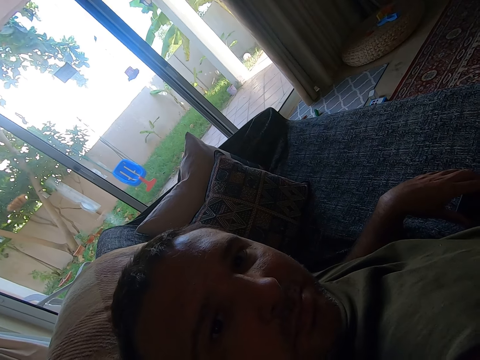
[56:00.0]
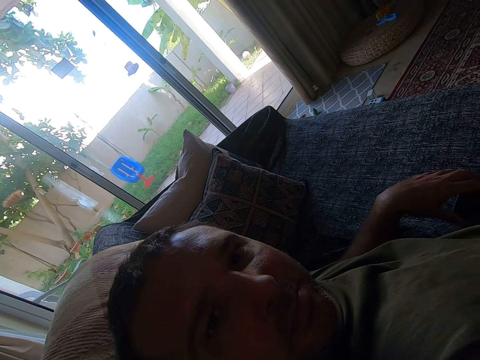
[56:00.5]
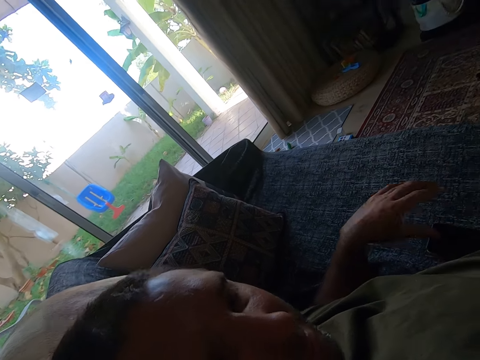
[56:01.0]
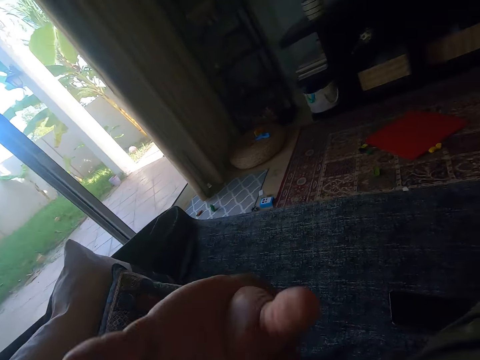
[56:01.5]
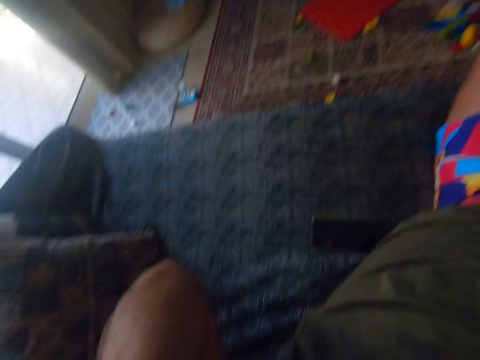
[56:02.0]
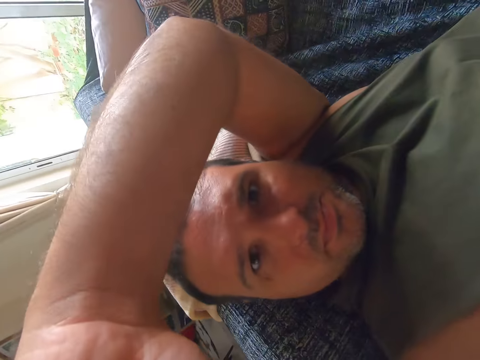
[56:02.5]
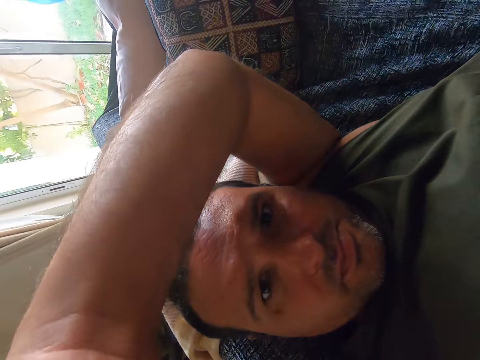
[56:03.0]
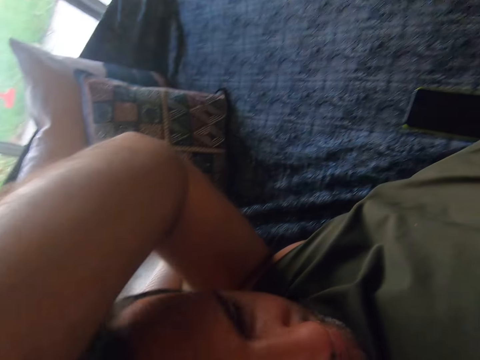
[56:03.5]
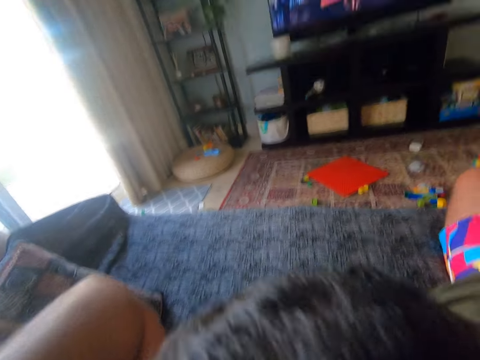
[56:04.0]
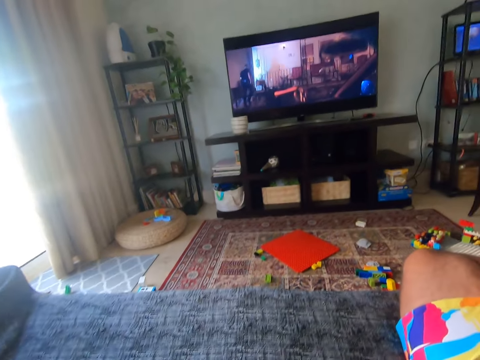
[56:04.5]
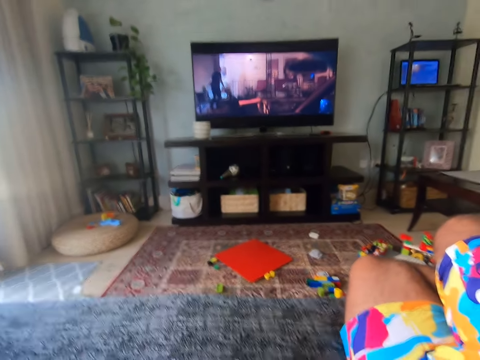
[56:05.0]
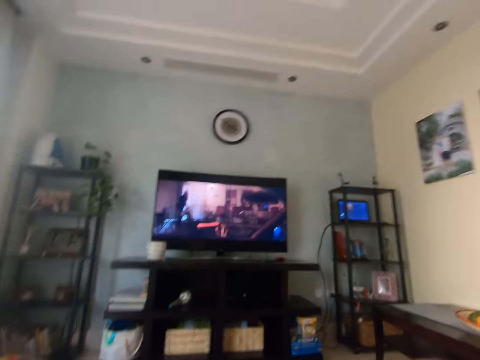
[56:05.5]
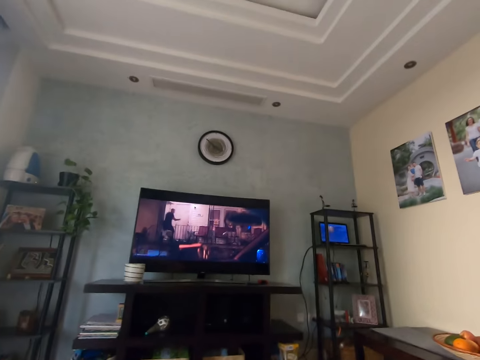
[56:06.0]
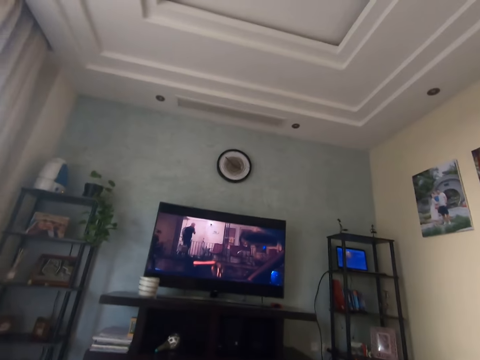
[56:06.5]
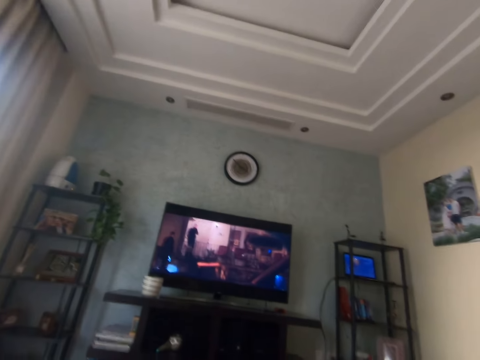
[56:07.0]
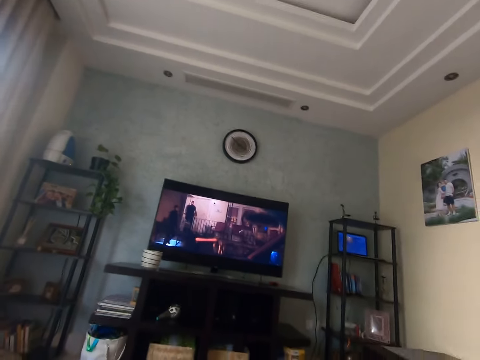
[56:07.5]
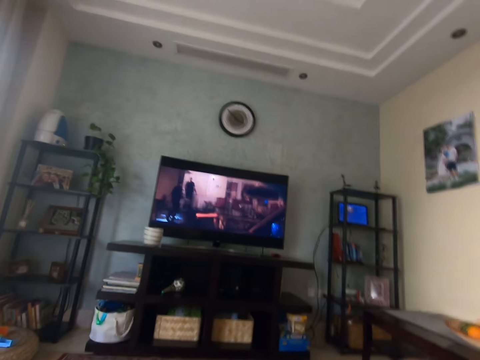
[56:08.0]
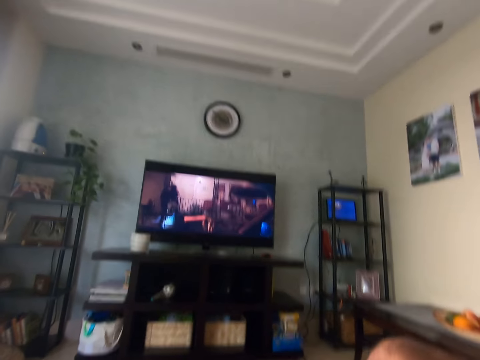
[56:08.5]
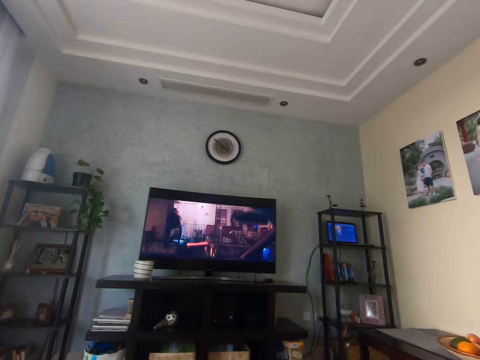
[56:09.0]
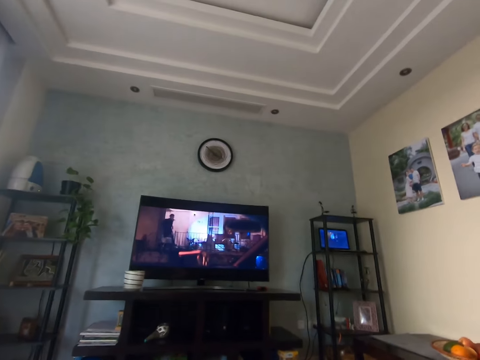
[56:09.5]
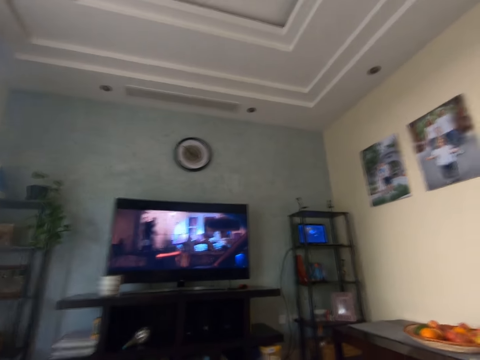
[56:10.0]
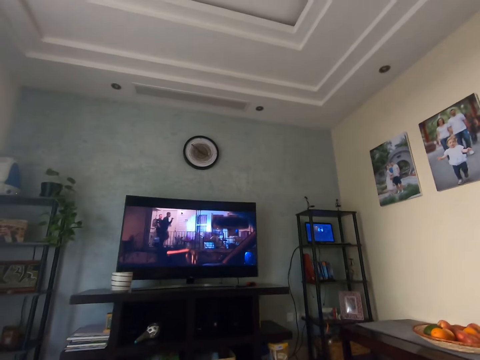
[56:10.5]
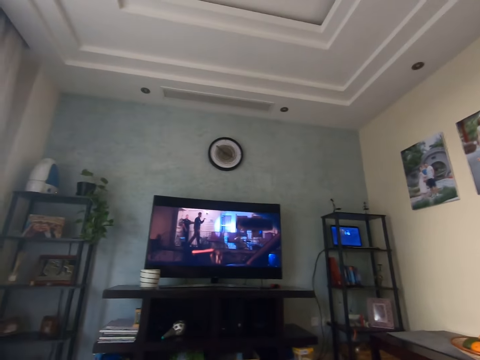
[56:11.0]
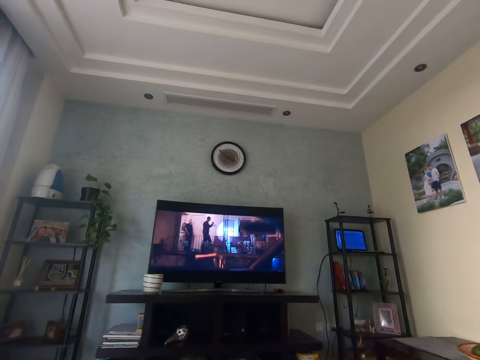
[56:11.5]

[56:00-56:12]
The camera wearer adjusts the camera. They look around the house. They watch a movie in the television.

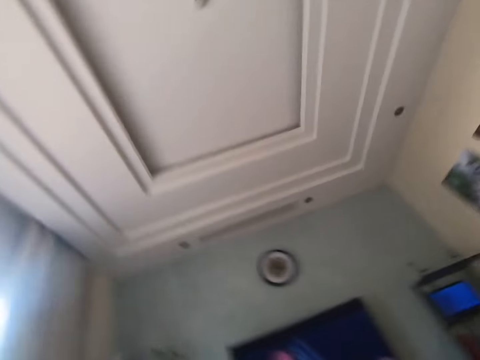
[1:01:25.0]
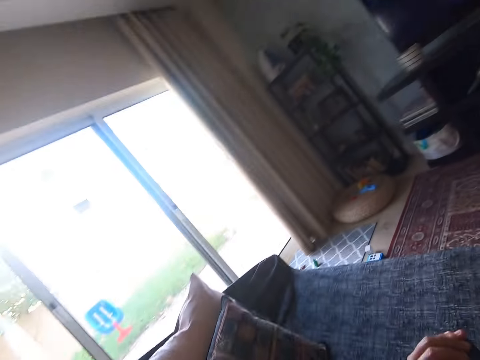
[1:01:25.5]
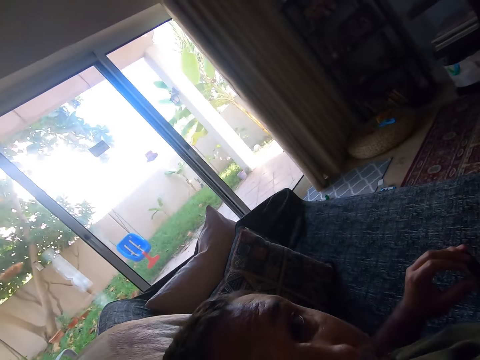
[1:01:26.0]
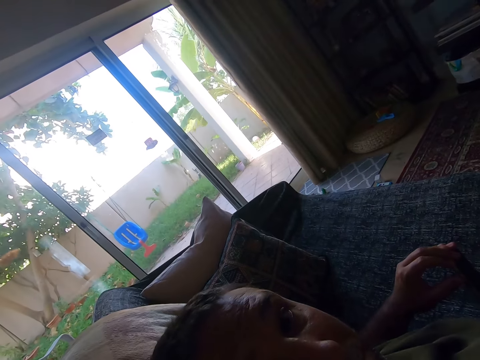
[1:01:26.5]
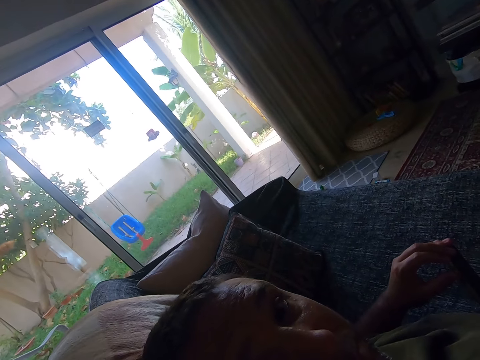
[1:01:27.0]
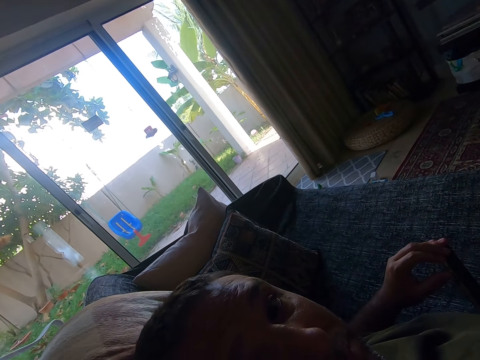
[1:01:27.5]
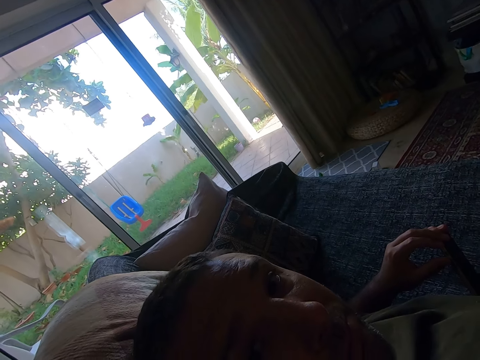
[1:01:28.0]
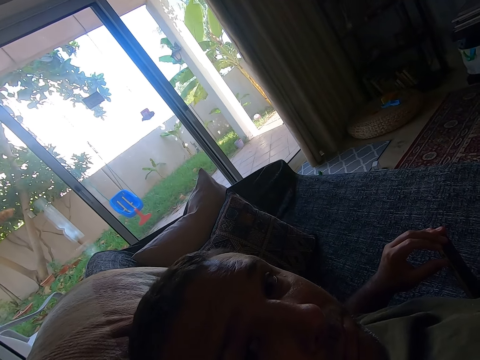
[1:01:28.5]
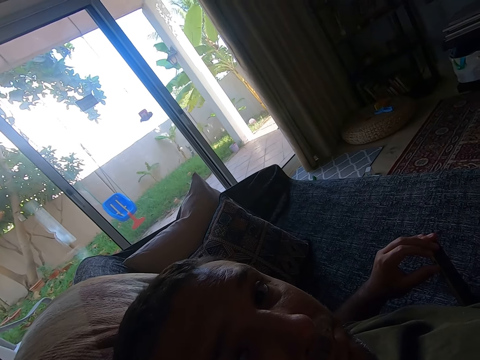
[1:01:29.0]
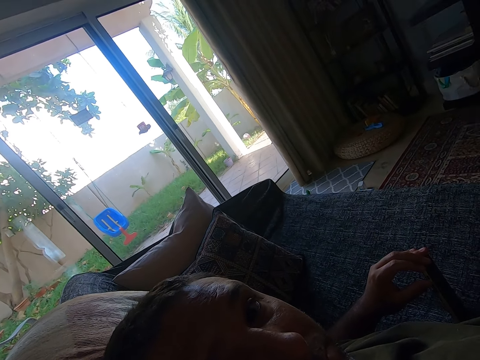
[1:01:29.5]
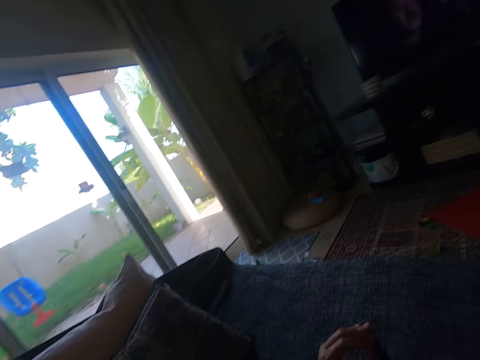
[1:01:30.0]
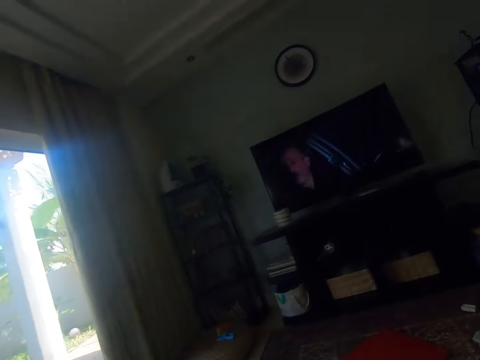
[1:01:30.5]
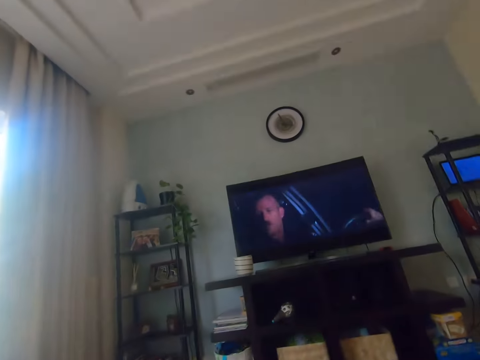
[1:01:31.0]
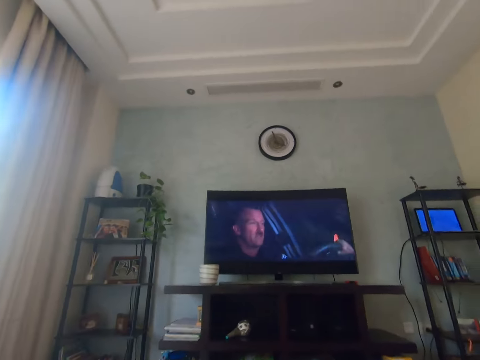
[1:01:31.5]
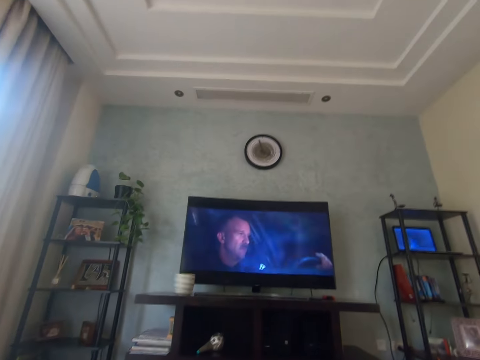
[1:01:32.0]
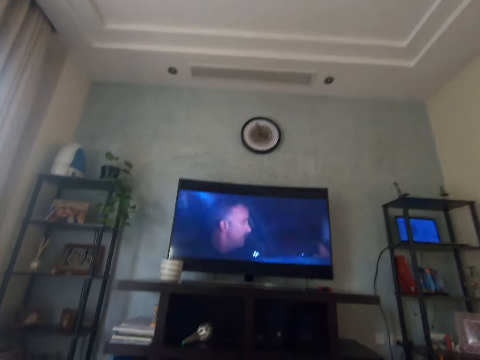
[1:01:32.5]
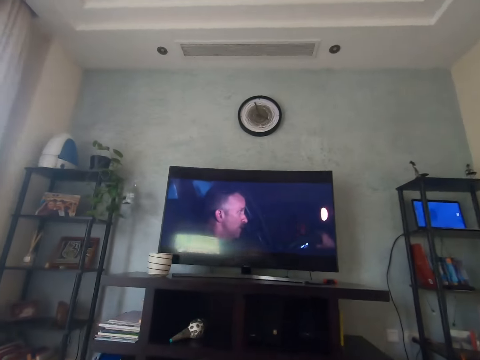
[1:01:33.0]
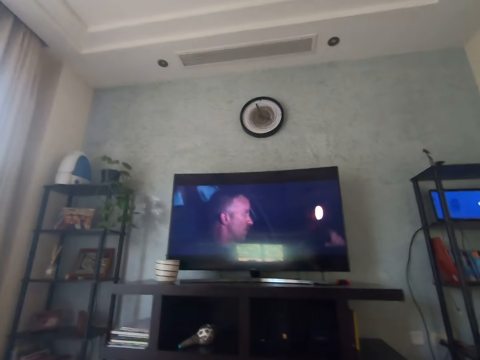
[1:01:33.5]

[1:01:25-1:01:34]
A man looks at the camera wearer. The camera wearer watches a movie on a television.
